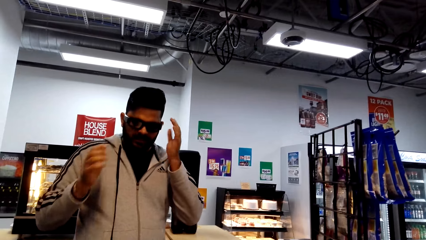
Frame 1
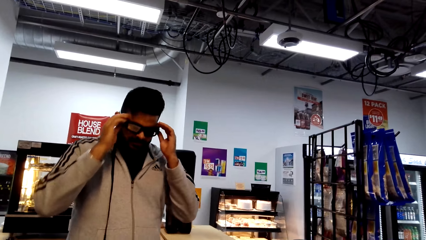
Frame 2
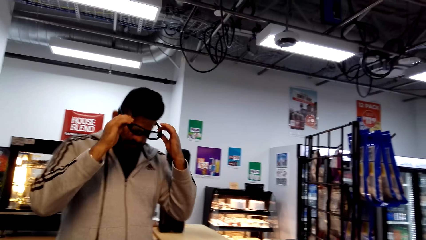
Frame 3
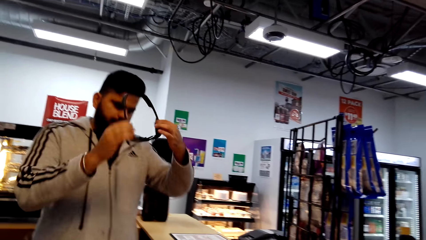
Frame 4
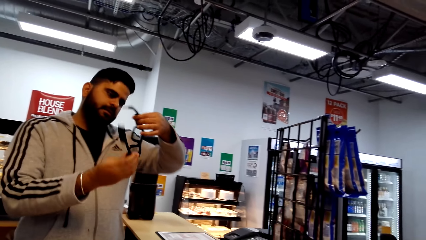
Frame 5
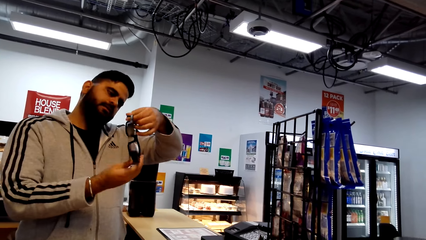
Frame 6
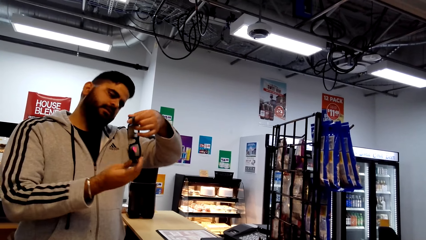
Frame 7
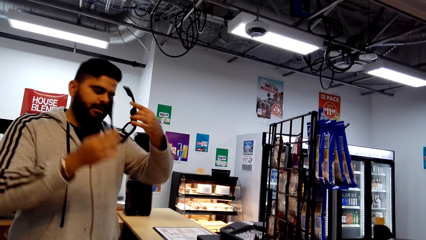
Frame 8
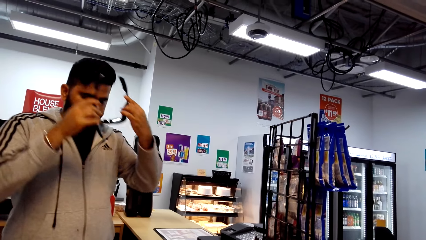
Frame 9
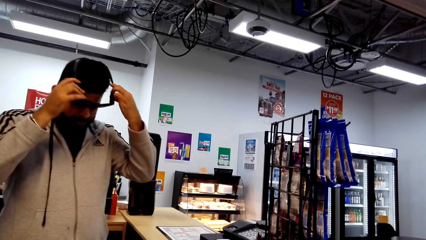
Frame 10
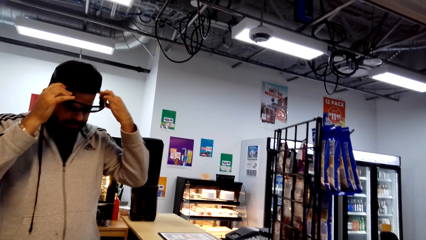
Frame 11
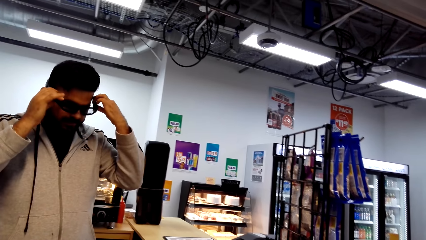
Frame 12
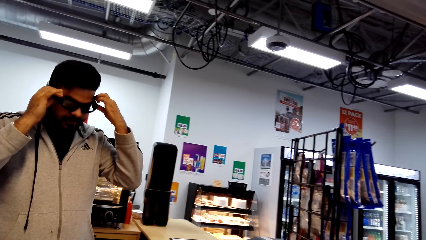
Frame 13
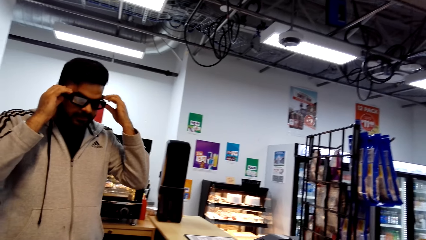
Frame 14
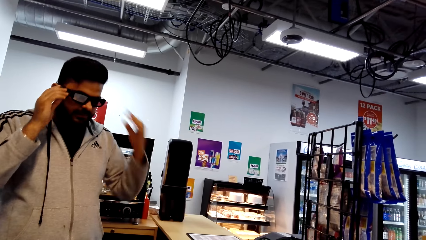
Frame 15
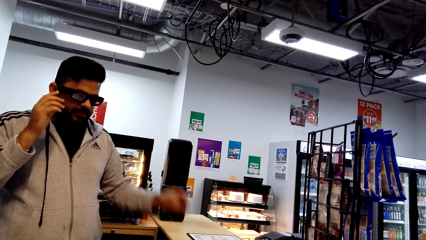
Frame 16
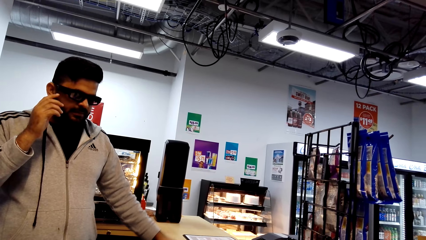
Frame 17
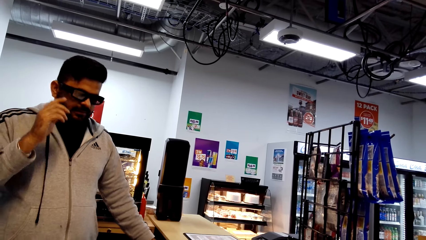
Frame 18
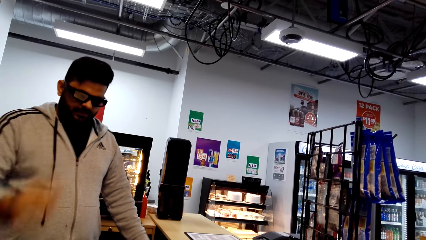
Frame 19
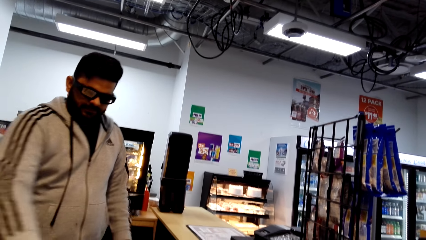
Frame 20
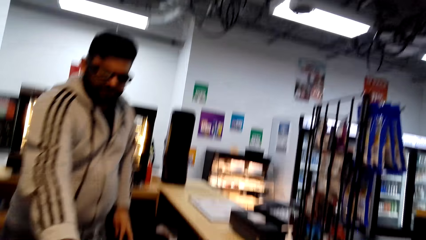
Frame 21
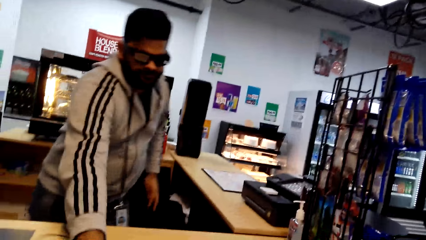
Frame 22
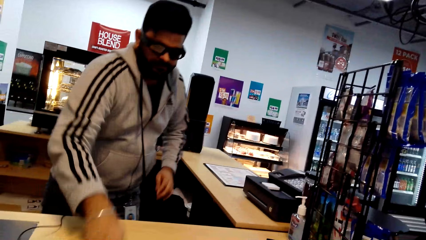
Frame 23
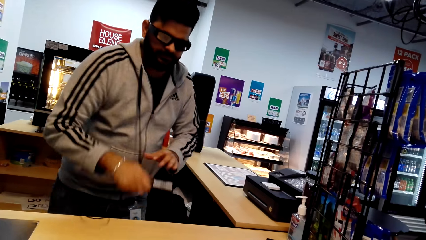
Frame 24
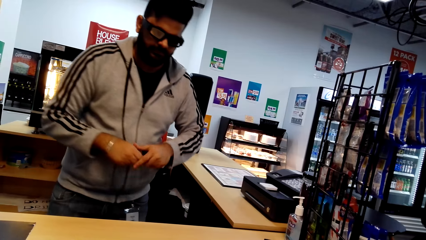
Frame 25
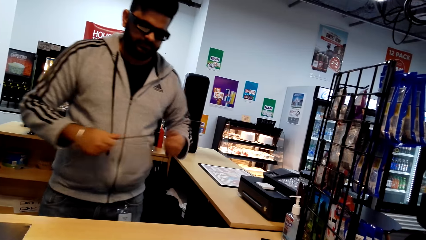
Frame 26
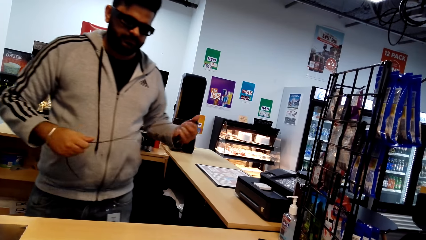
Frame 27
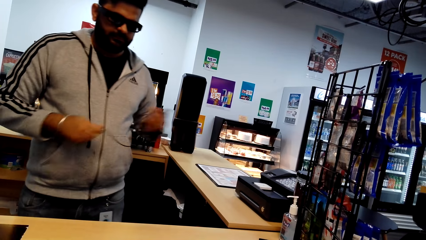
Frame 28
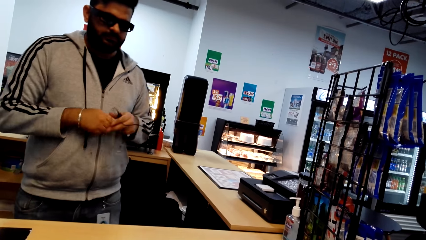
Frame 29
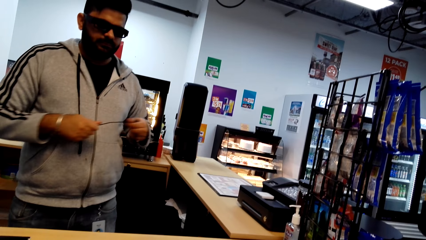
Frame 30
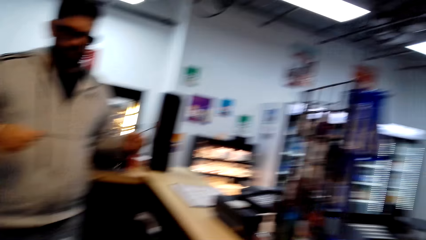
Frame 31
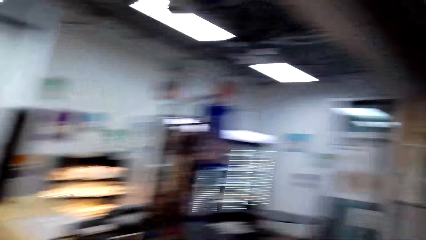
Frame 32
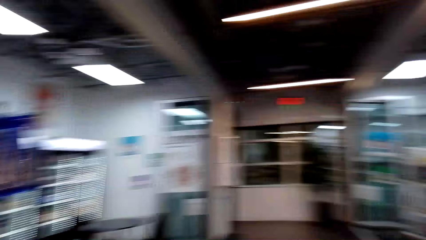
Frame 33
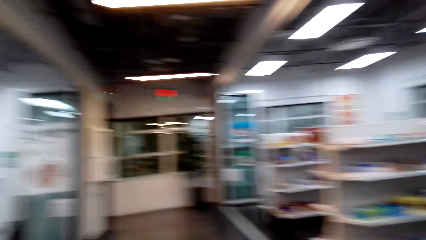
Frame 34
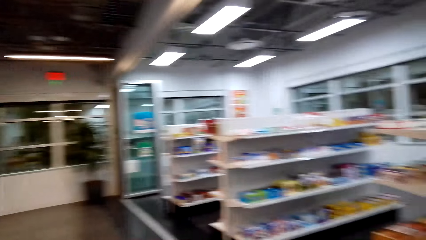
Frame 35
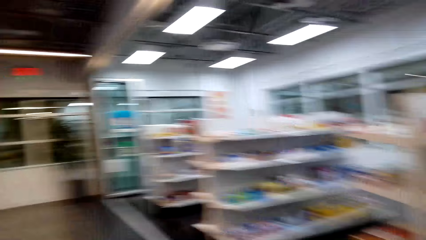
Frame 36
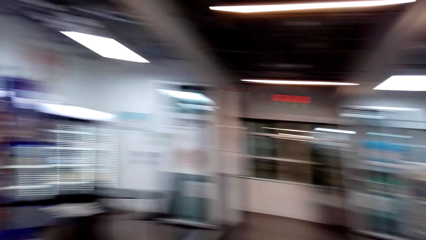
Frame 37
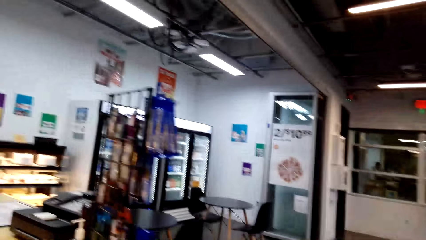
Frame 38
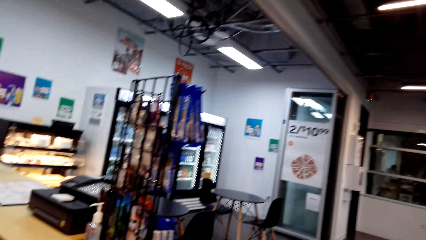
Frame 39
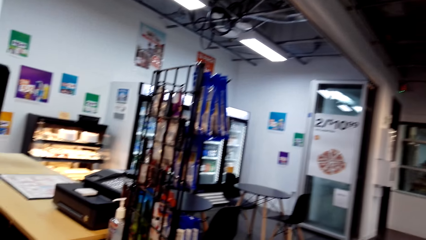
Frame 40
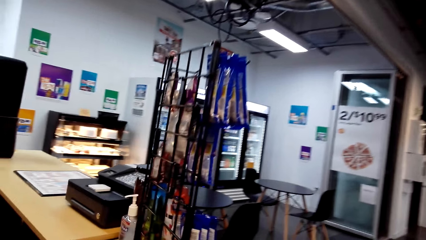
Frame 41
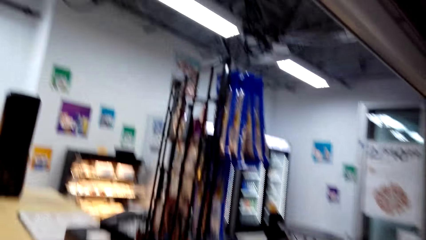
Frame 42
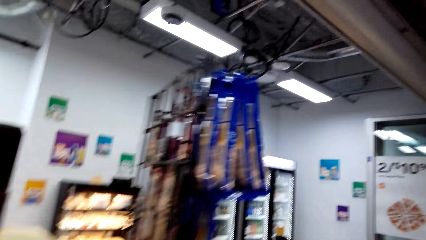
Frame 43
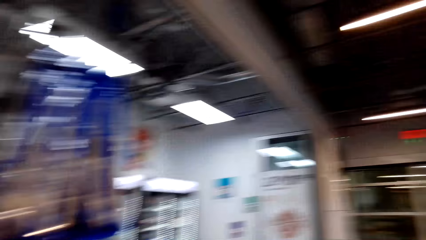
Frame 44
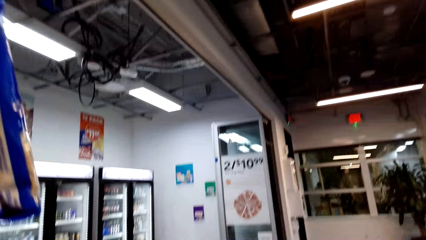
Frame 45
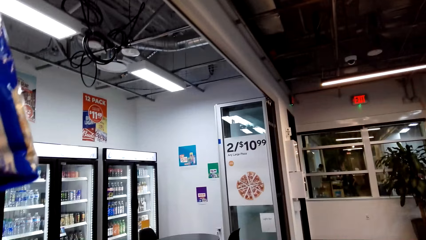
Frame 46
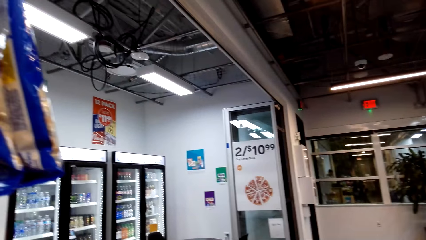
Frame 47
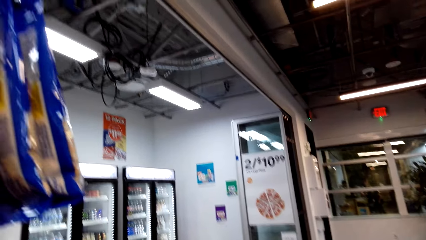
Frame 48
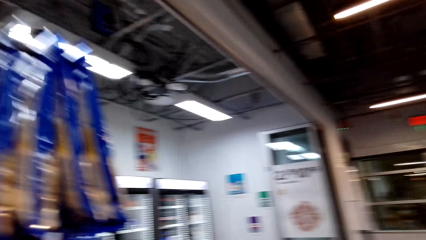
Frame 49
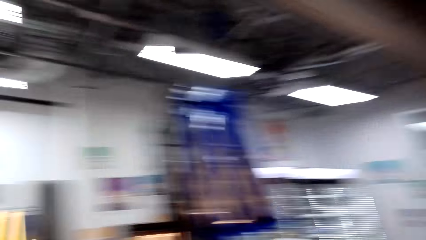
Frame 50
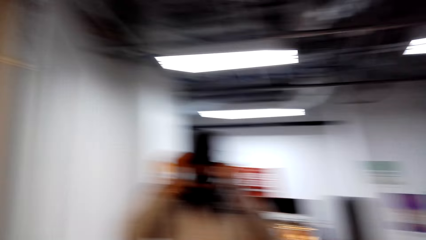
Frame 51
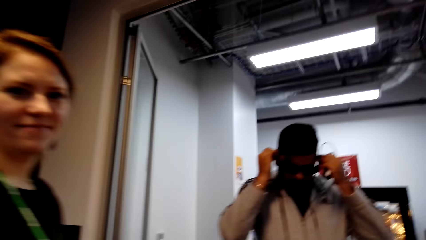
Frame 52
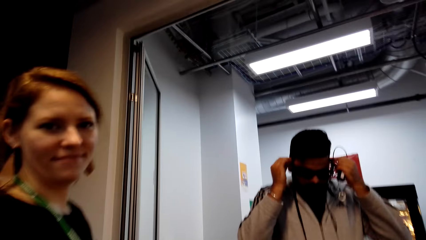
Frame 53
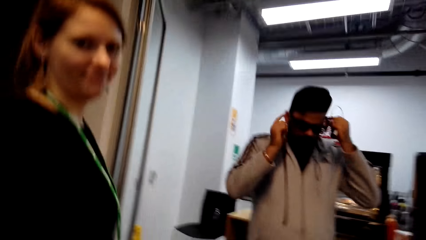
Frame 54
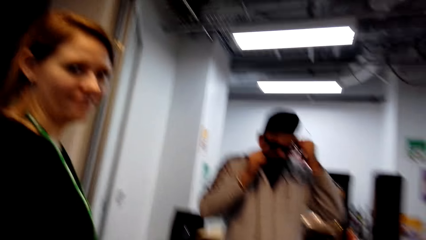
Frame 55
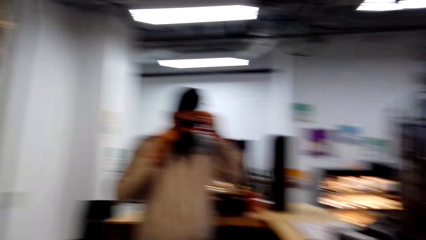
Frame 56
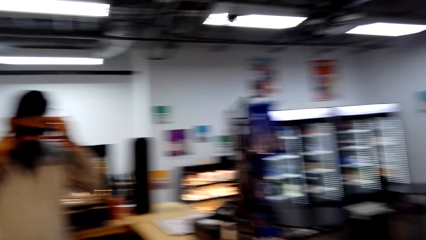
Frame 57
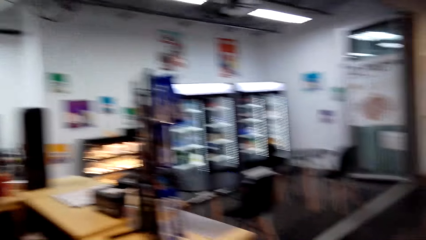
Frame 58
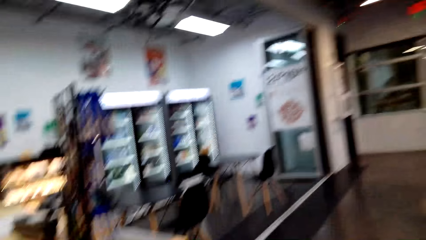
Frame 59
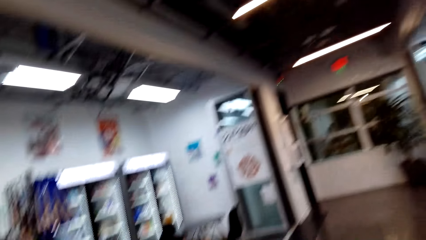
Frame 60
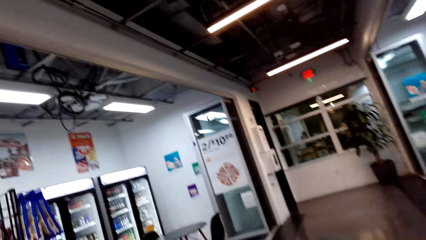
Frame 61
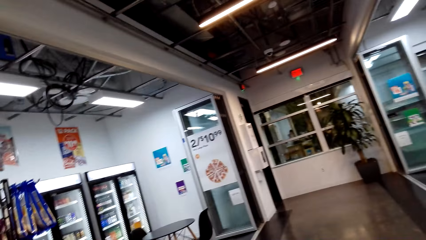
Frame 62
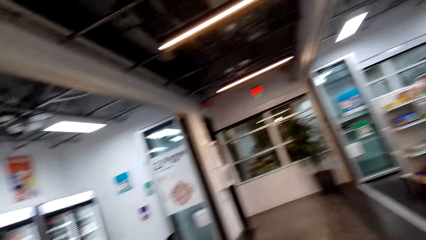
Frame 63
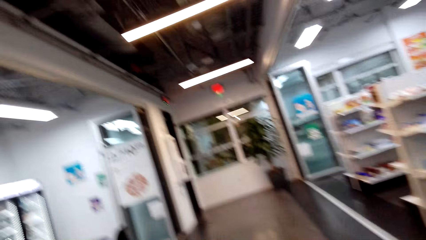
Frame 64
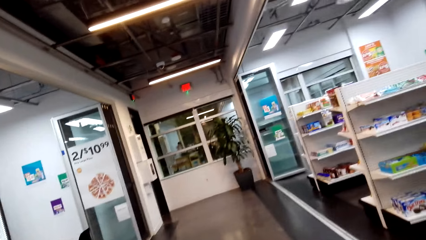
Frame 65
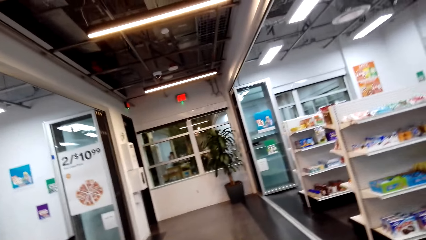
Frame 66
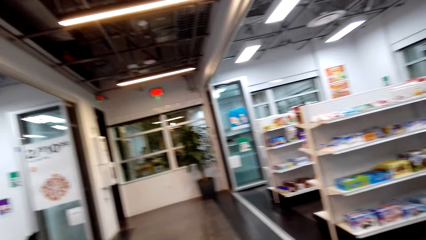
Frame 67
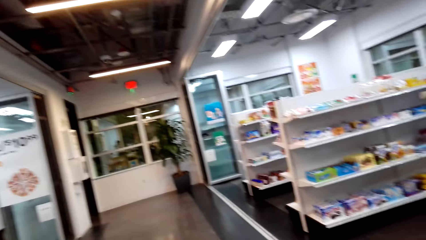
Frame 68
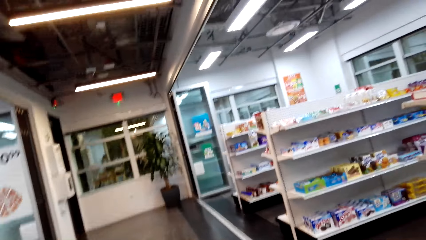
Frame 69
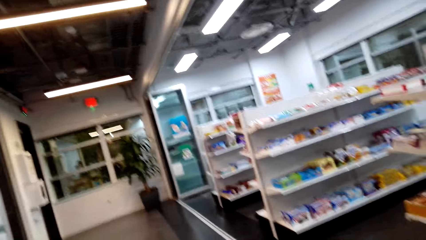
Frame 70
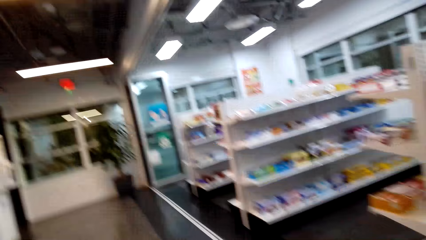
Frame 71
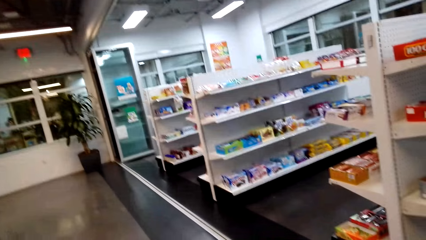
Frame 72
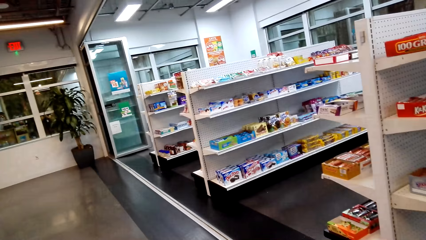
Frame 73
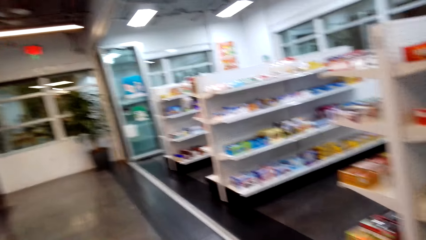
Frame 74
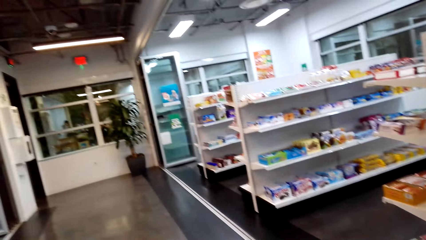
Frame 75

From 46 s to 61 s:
A man talks. The man removes the glasses, looks at the glasses and puts on the glasses. He takes a charger cable from the counter table. The camera wearer talks. They walk in the shop and look around.
